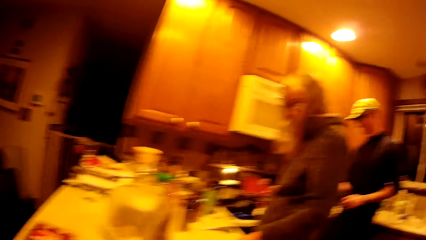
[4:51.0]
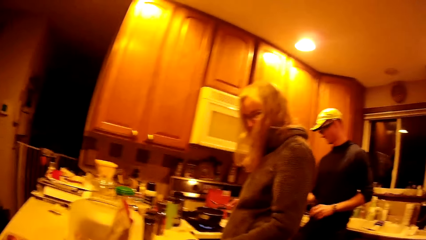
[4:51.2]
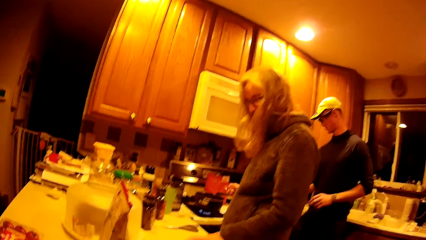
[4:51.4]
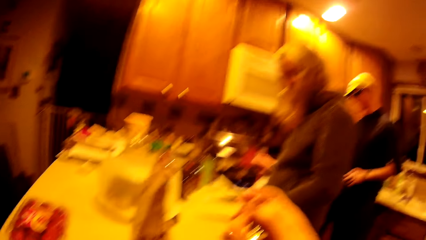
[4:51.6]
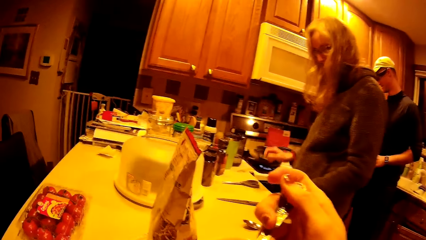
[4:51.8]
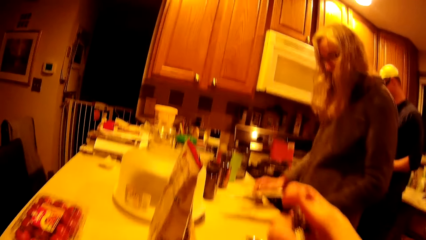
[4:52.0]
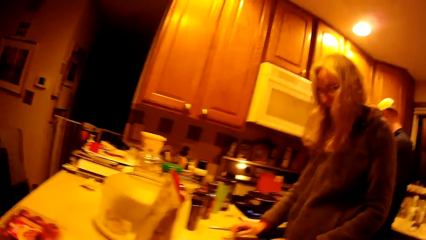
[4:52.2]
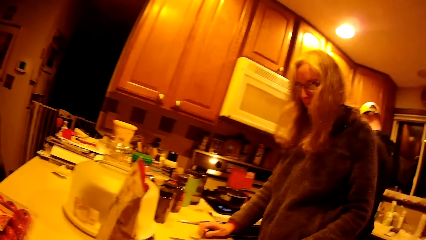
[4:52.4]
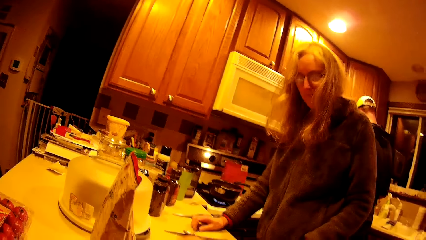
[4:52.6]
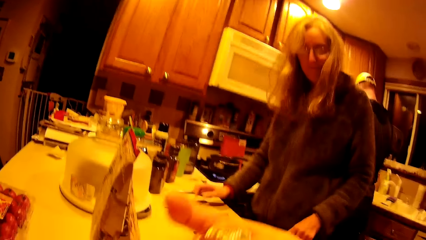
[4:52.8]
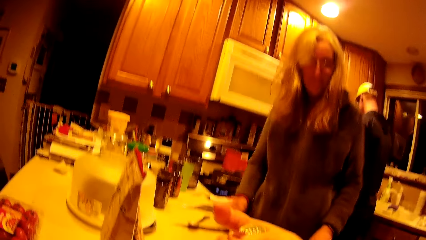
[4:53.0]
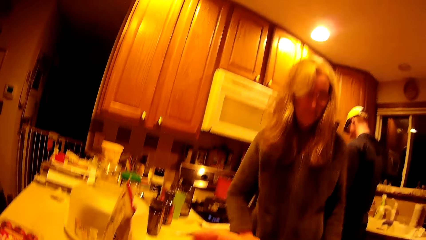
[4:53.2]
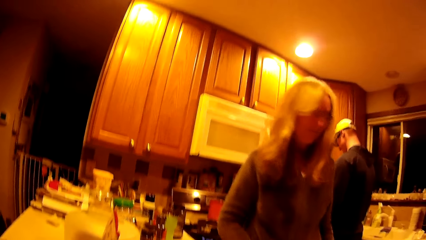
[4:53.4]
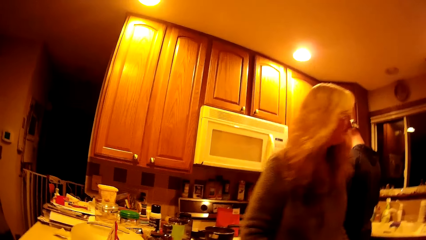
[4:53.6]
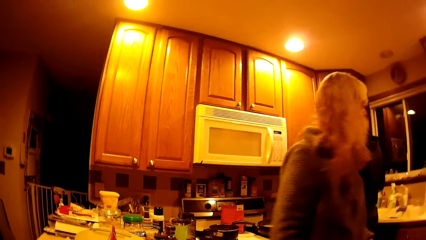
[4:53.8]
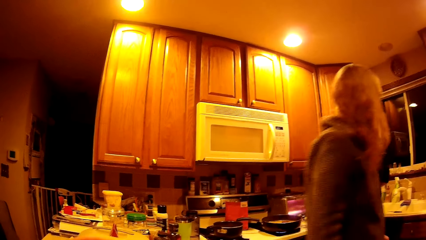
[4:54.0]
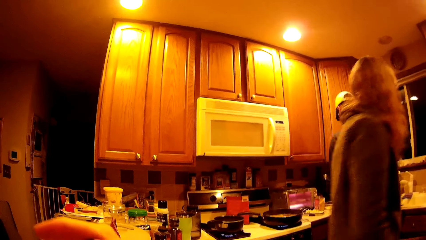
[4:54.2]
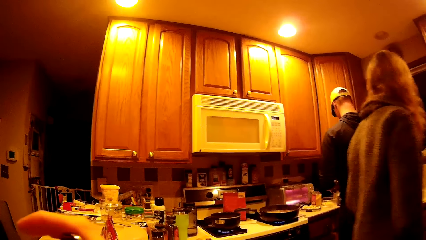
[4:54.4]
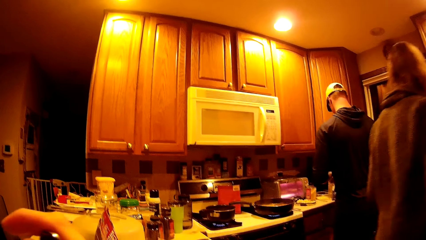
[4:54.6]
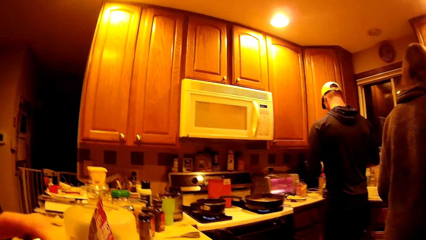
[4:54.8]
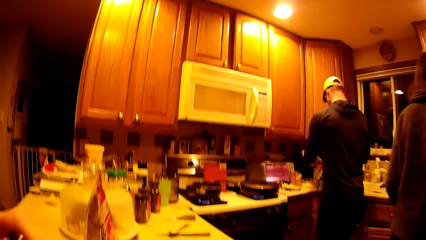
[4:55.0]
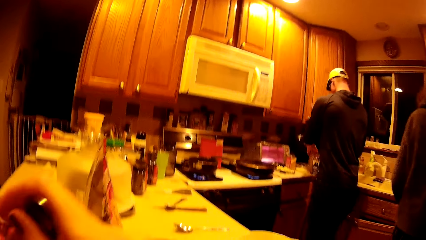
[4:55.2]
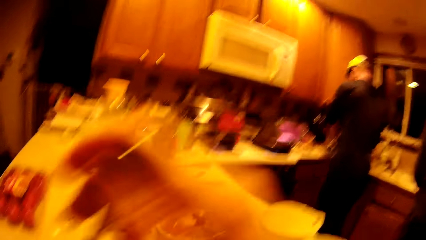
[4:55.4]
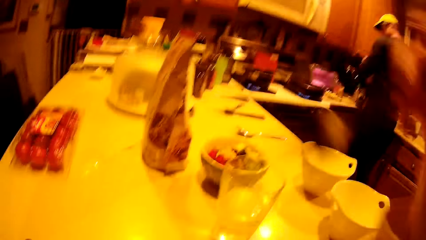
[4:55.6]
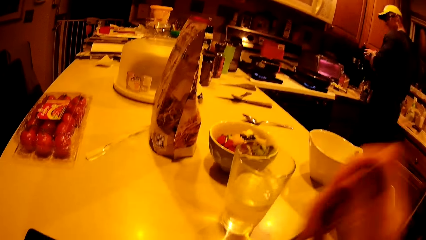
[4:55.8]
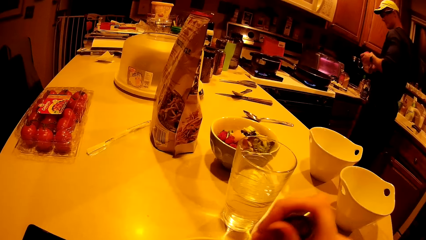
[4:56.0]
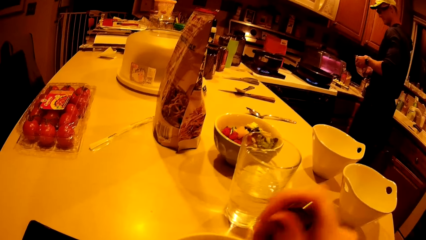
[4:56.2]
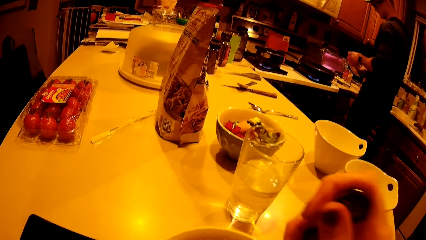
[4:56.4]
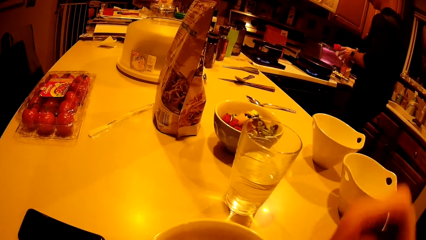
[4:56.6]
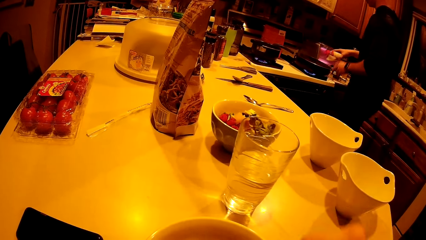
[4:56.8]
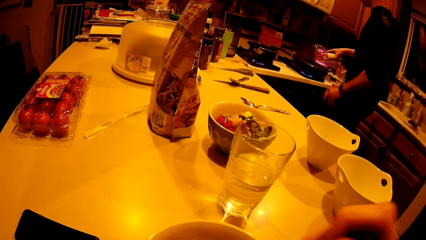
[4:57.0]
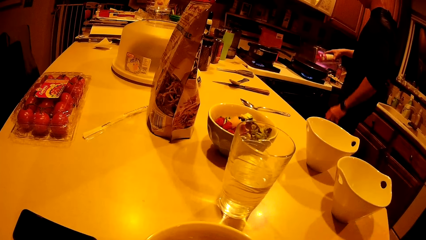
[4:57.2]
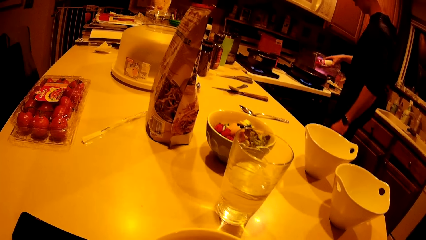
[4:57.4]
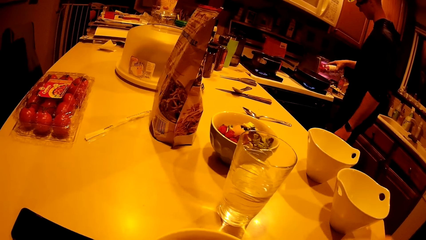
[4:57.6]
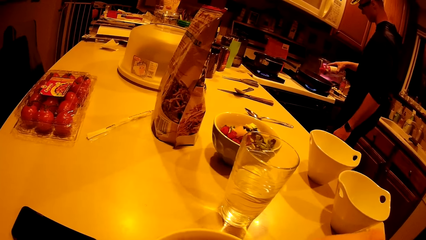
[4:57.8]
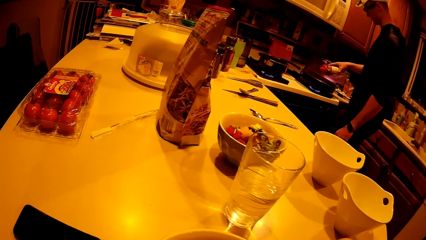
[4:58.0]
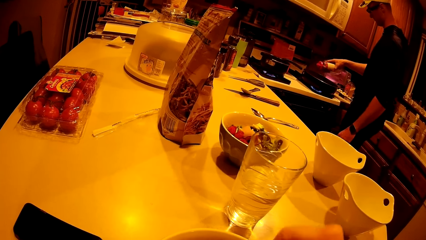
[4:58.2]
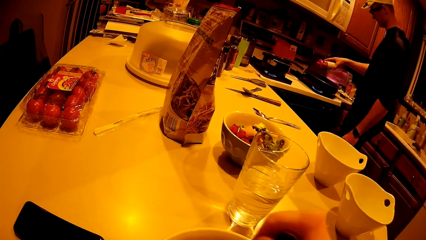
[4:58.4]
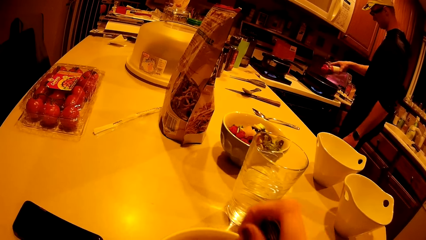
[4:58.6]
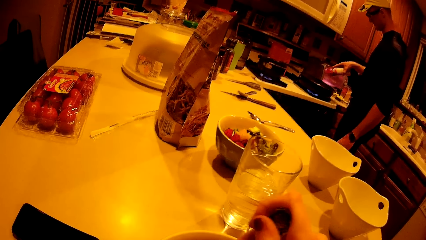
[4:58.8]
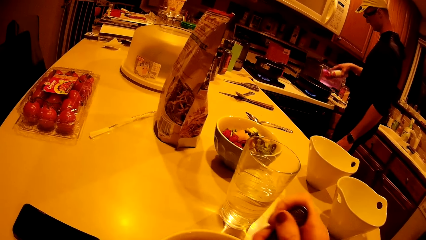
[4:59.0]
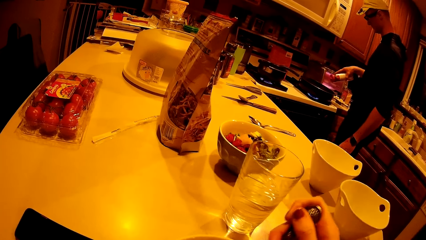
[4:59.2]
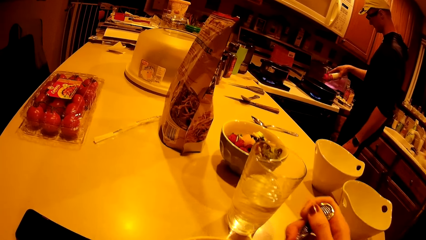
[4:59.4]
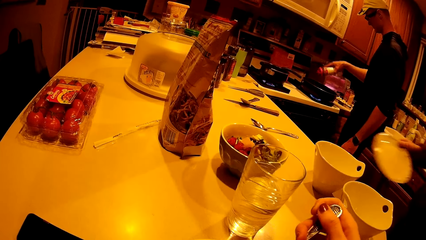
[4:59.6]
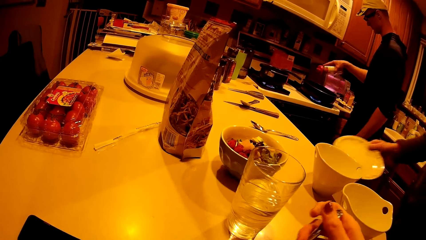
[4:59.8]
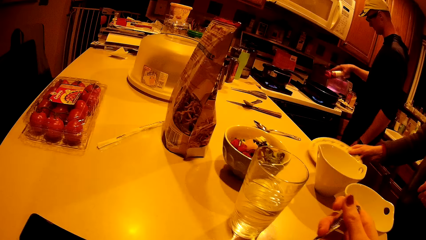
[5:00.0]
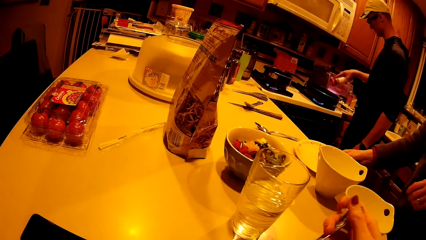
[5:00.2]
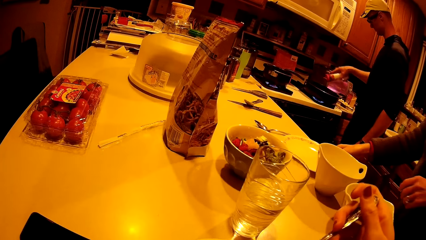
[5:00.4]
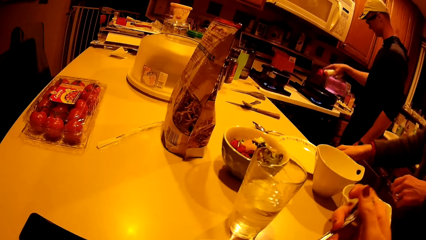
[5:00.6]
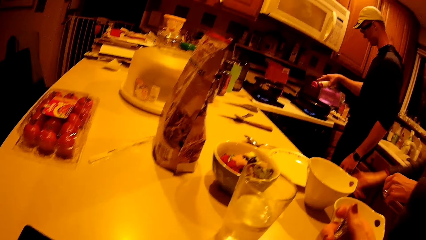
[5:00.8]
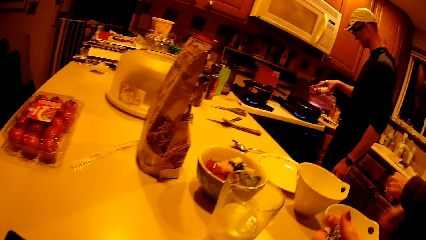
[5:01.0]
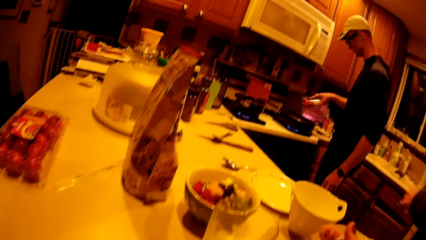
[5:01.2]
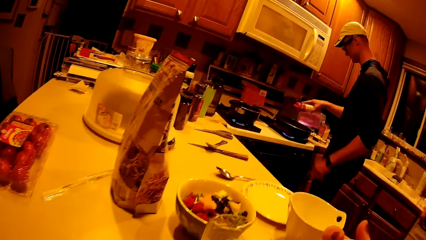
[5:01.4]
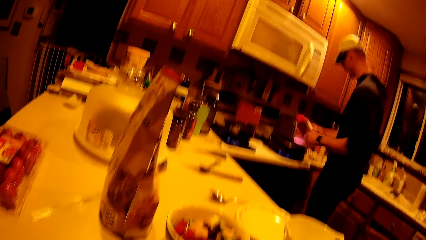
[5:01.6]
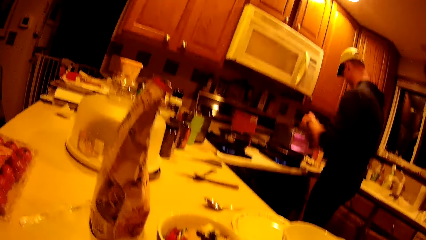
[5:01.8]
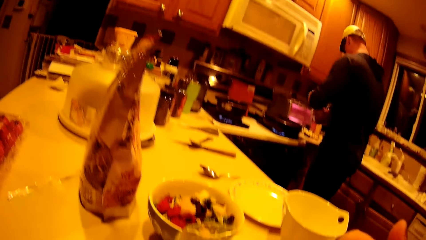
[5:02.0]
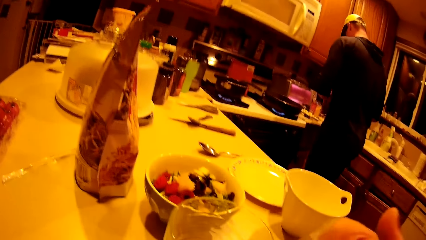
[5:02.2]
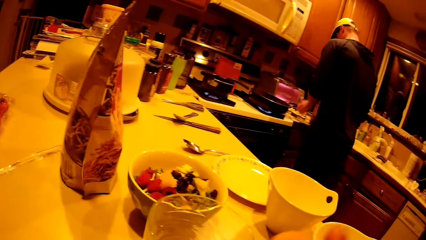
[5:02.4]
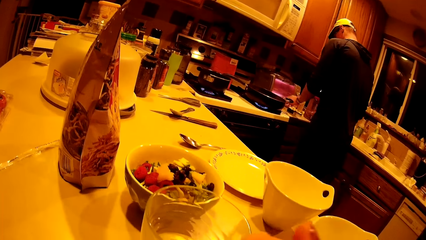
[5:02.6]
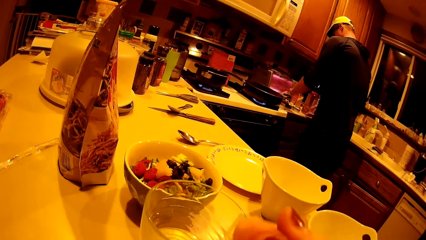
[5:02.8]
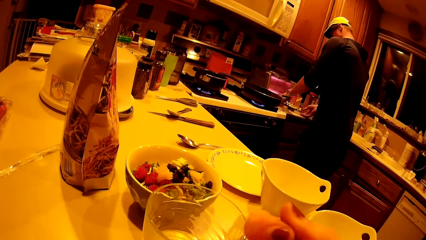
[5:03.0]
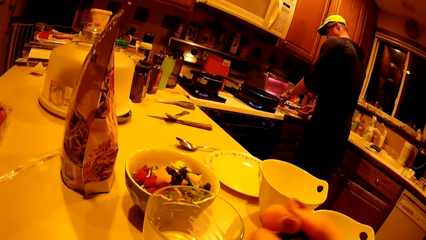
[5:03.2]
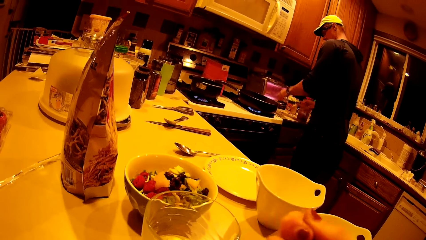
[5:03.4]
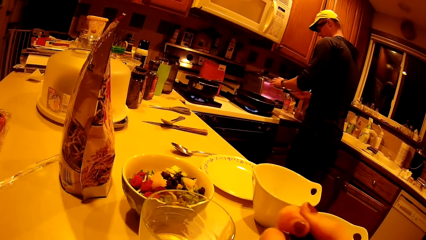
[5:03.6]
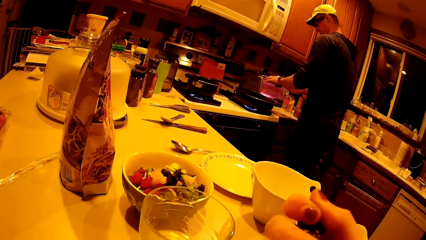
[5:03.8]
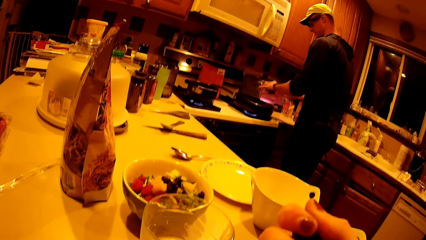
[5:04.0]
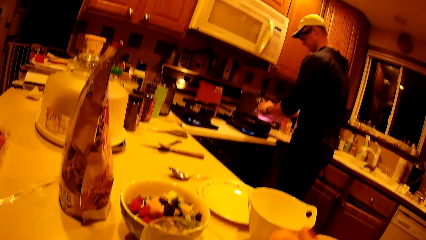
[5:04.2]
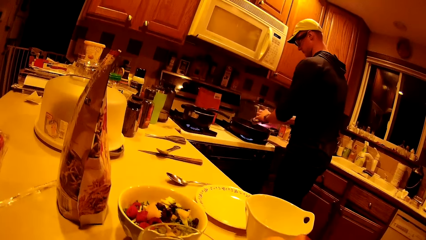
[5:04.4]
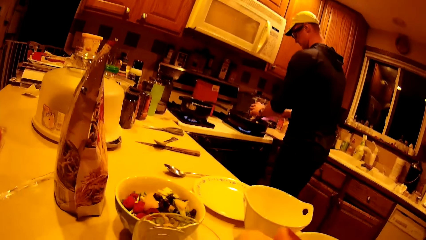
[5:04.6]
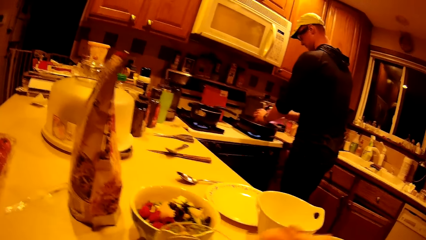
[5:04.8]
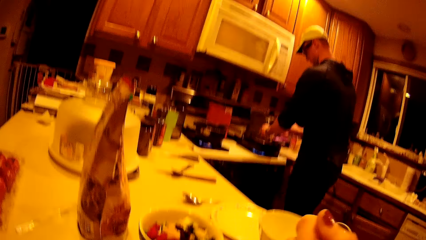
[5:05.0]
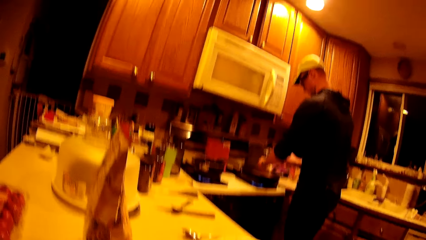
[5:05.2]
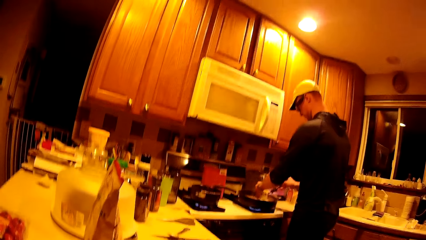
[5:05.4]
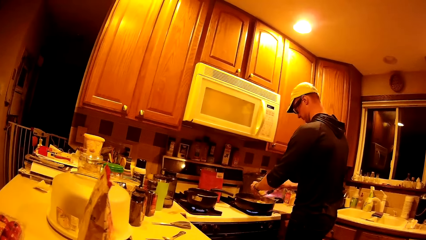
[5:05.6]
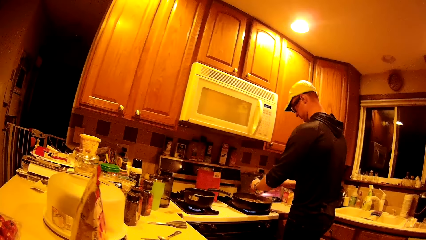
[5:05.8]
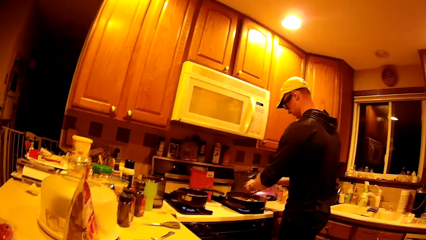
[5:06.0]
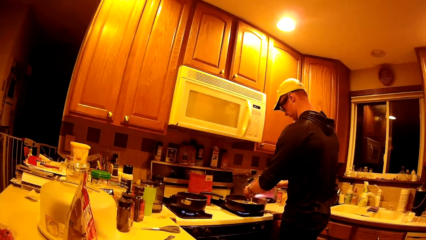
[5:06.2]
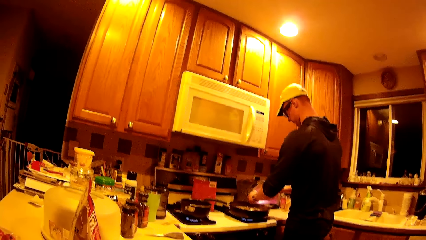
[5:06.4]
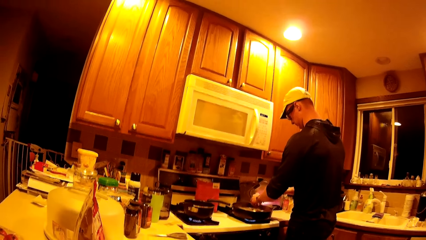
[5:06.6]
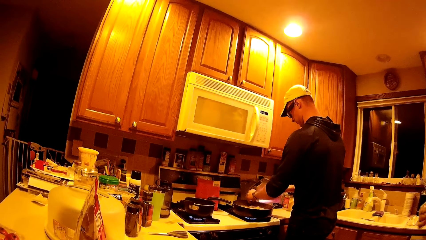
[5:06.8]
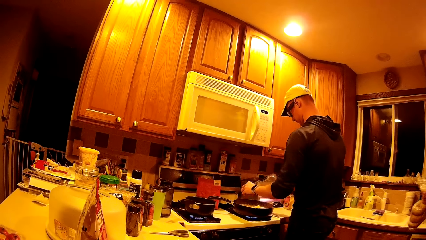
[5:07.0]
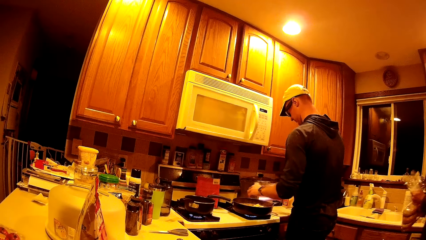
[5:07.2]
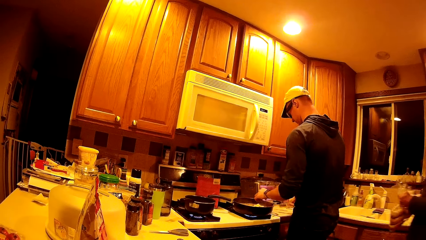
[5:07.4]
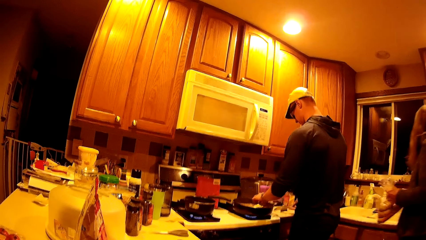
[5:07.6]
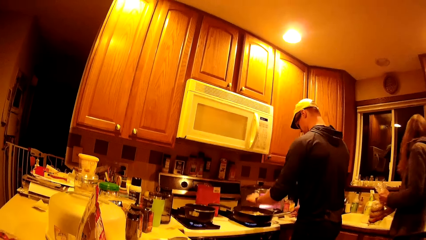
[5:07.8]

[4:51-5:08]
The woman hits a spoon on a second saucepan on the gas cooker with her right hand, drops the spoon on a kitchen counter with her right hand, and turns around. Another man opens a plastic bottle with both hands. He picks up a spice container. He turns salt from the plastic bottle with his right hand into the first saucepan. The woman drops a plate on the kitchen counter with her right hand. The man closes the plastic bottle with both hands, drops the plastic bottle on the kitchen counter with his right hand, picks up a plate of garlic from the kitchen counter with both hands, drops the garlic in the plate into the first saucepan with both hands, and drops the plate on the kitchen counter with his right hand.
